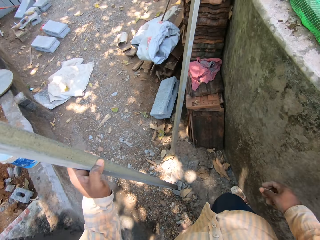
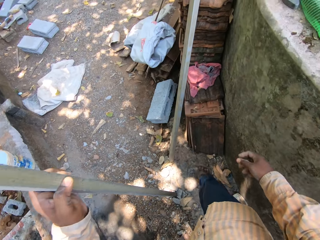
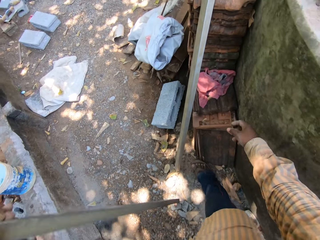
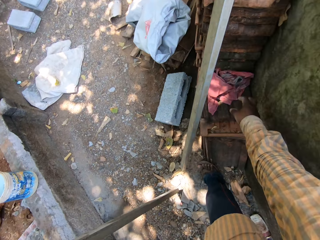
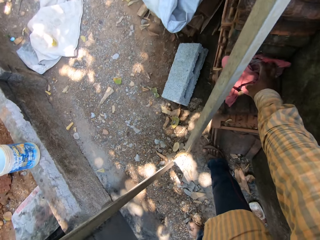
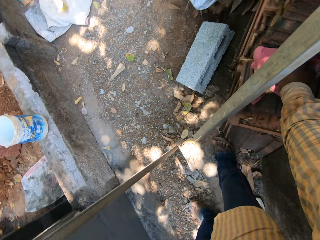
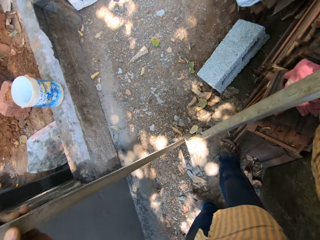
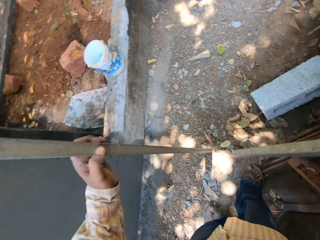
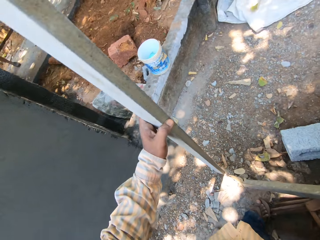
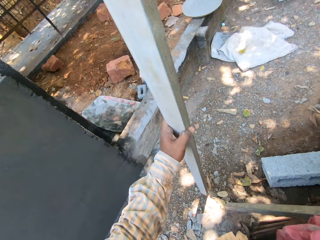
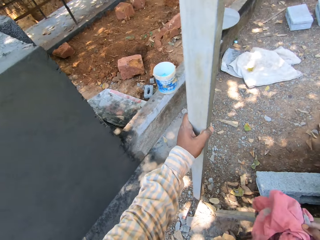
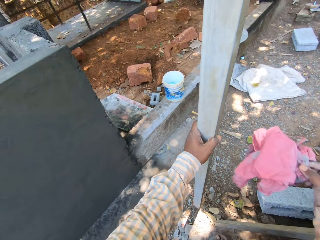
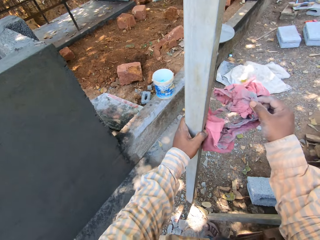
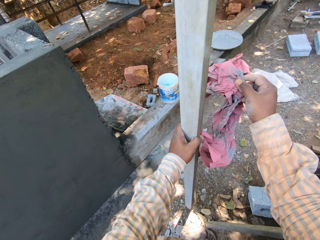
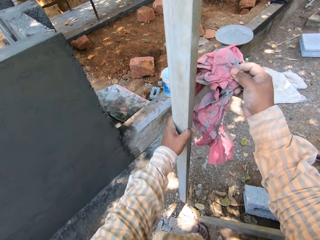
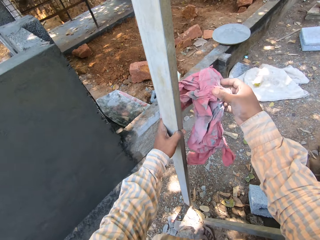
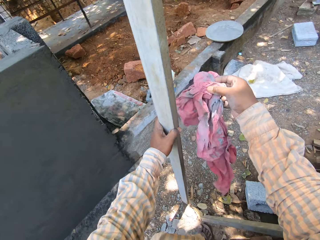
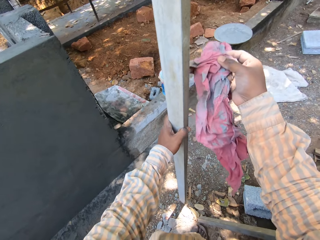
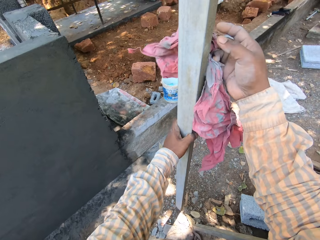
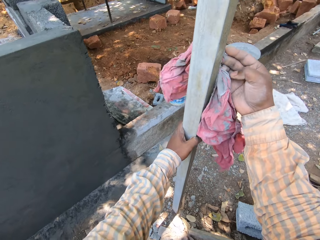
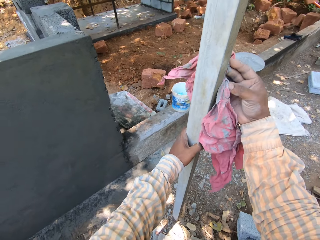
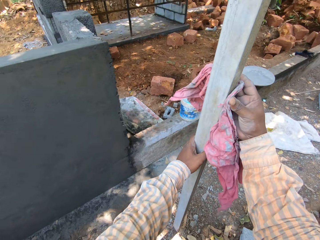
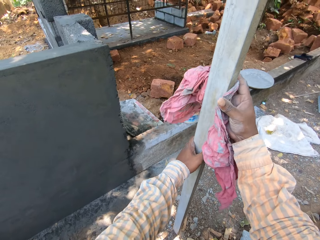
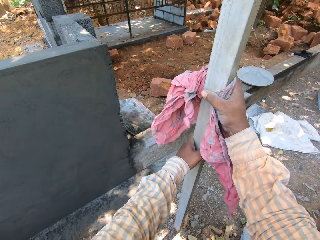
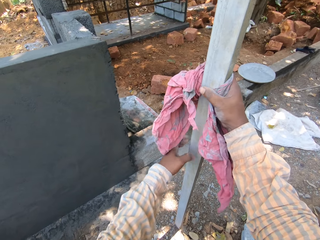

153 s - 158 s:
The camera wearer places the metal rod on the ground with his left hand. He places his right hand on a rag on an iron table. He picks up a cloth. He places the rag in his right hand on the metal rod in his left hand. He cleans the lining metal bar with the cloth.

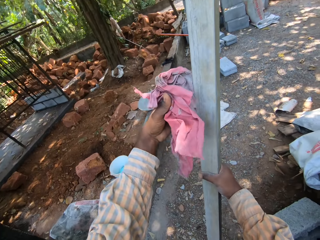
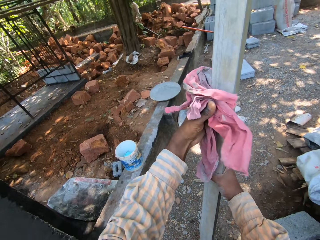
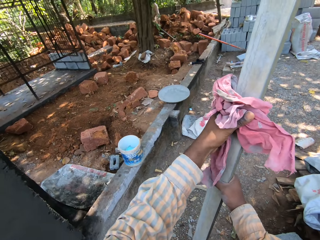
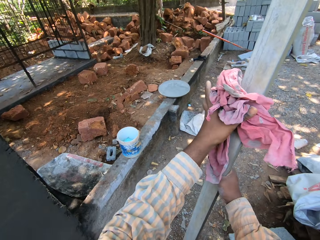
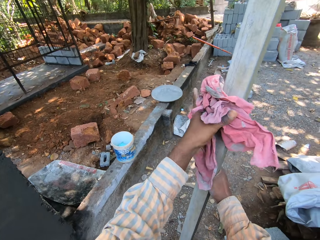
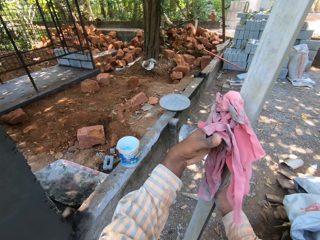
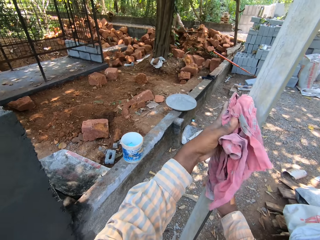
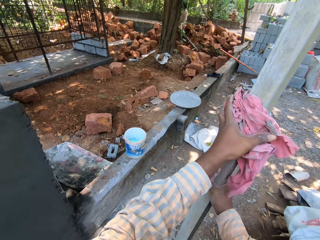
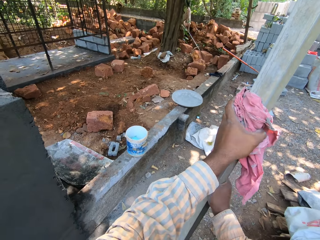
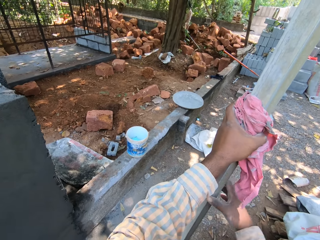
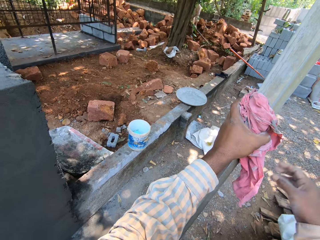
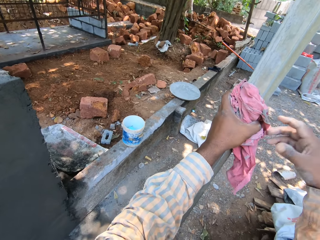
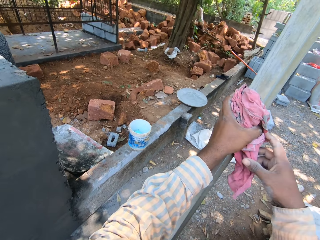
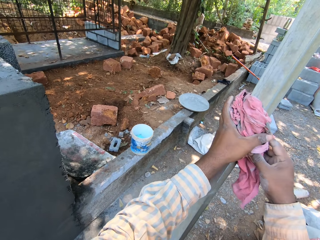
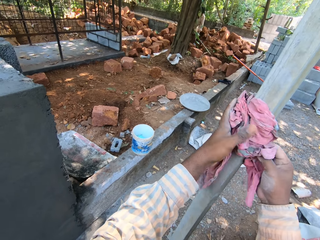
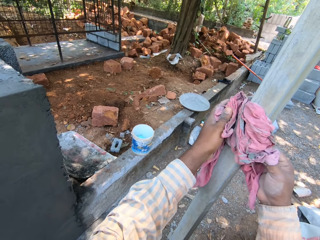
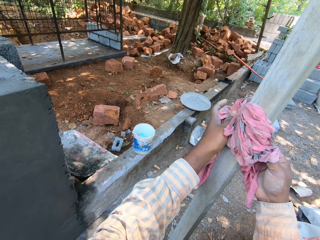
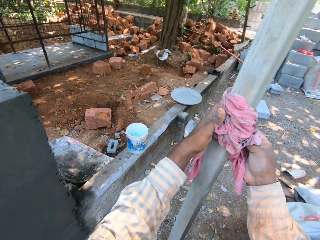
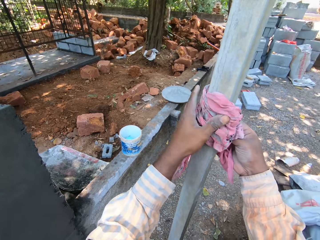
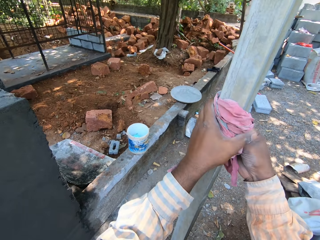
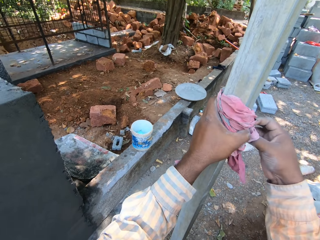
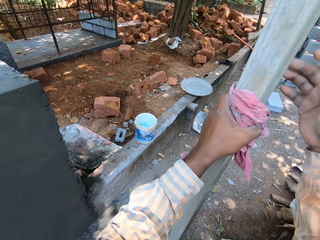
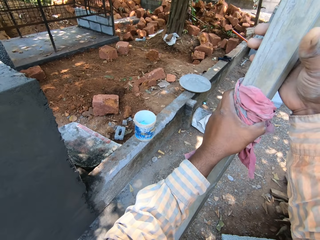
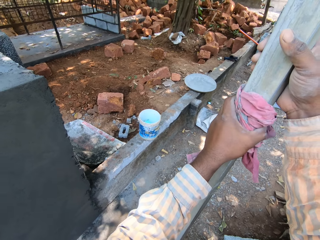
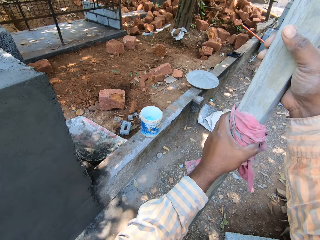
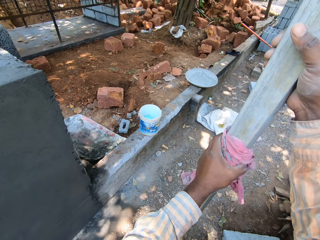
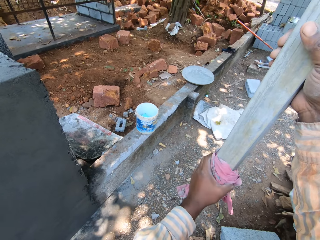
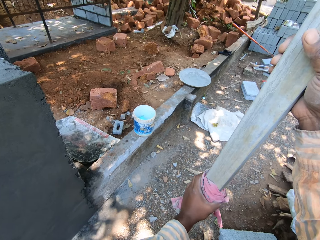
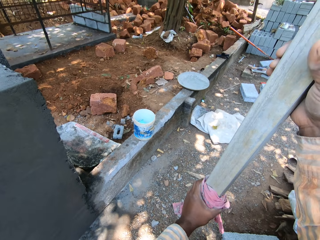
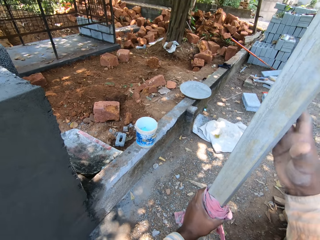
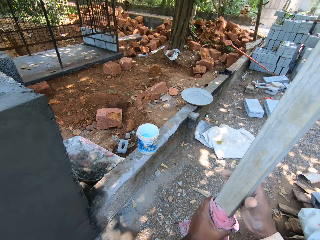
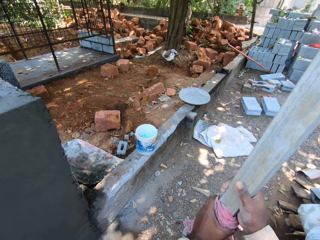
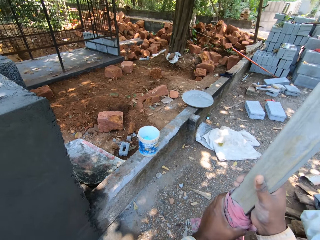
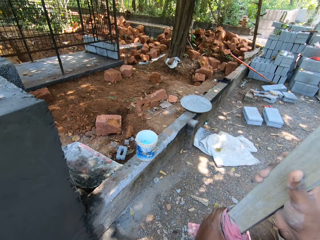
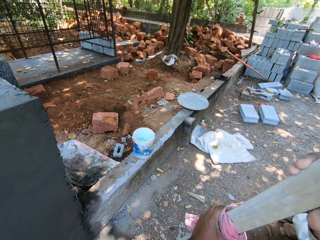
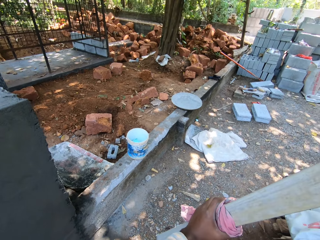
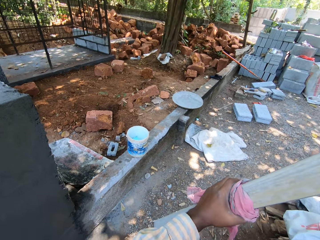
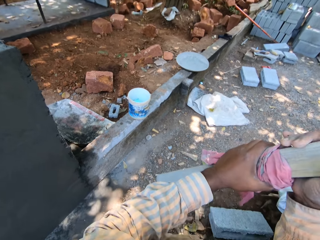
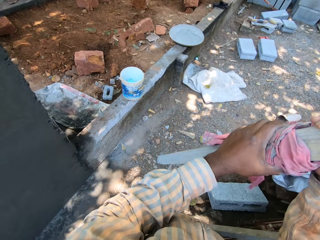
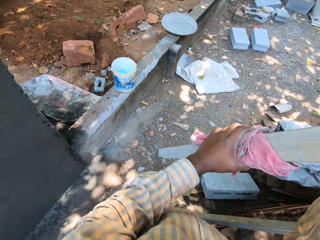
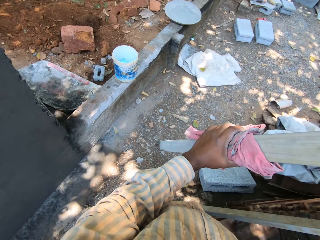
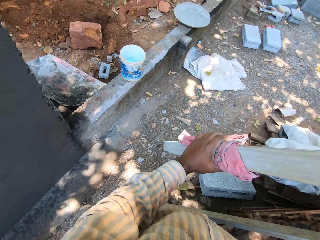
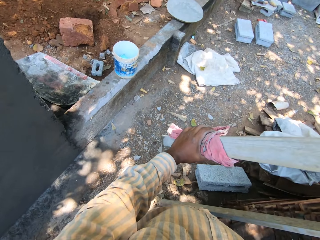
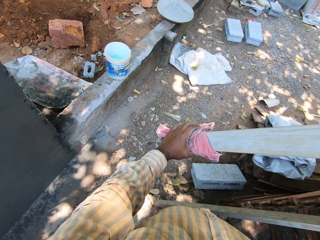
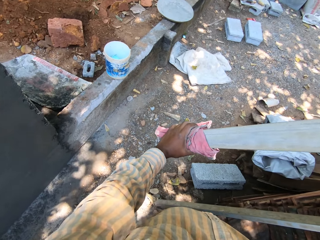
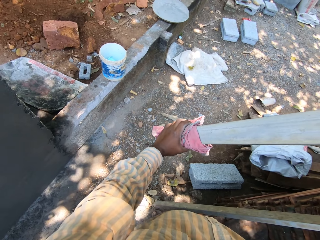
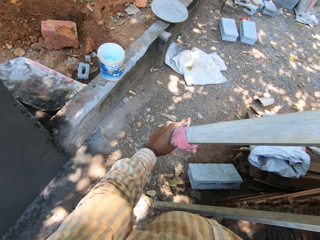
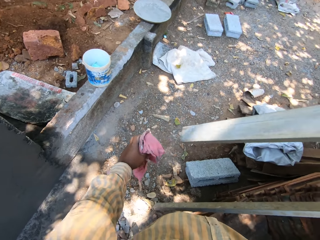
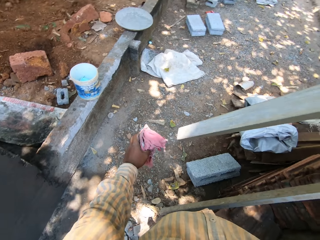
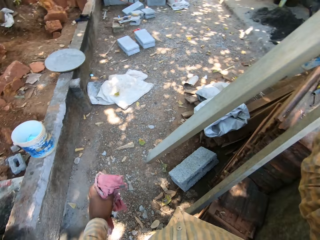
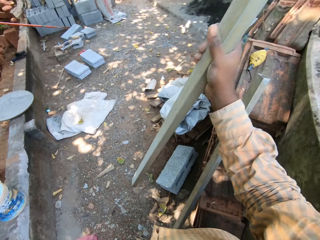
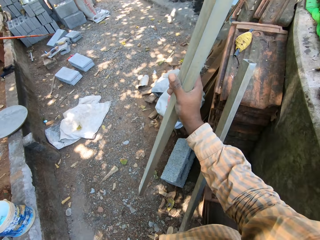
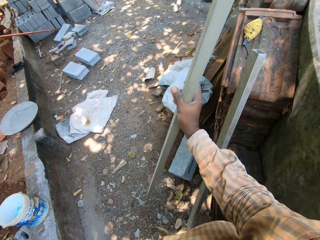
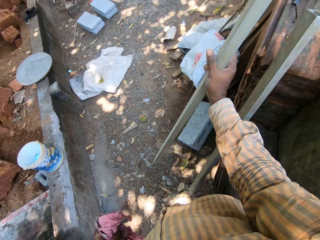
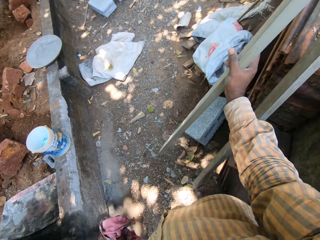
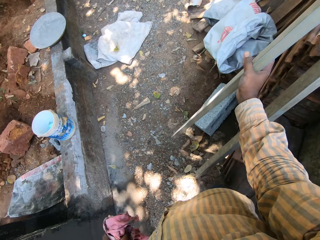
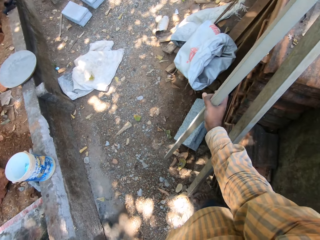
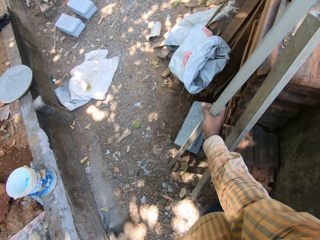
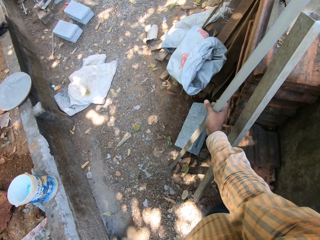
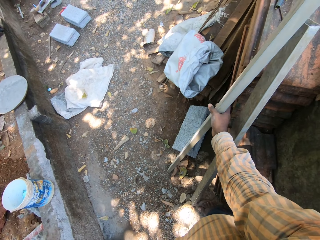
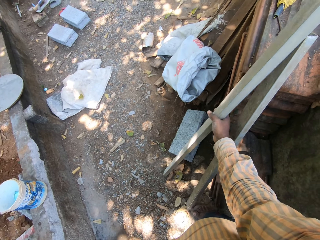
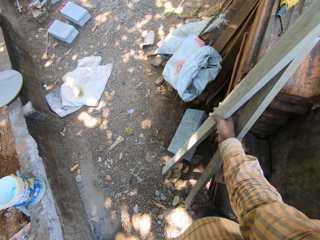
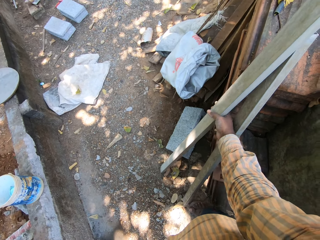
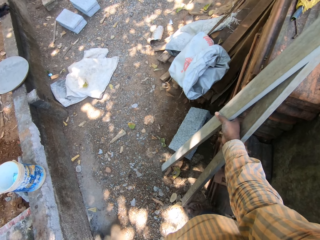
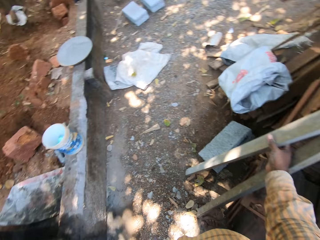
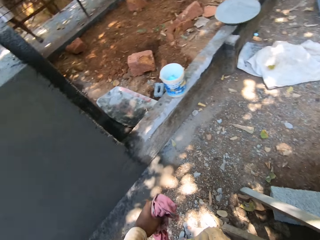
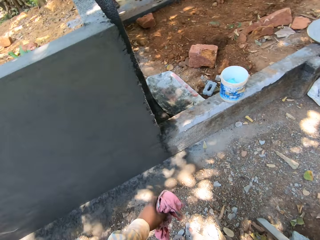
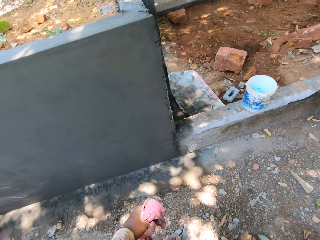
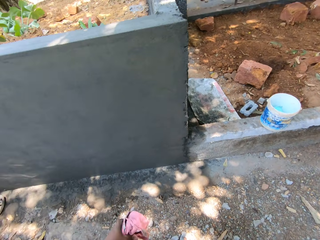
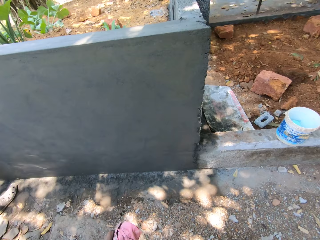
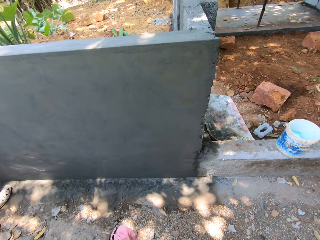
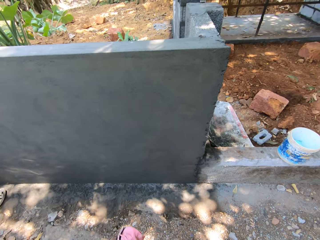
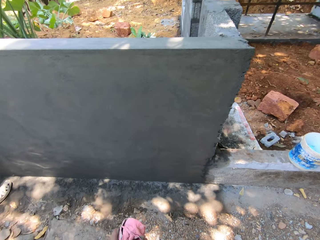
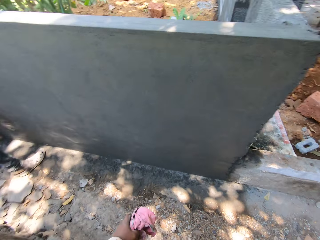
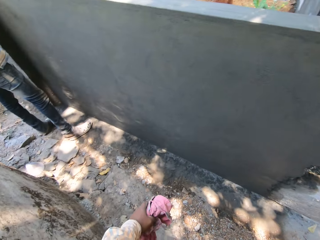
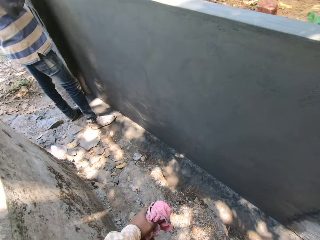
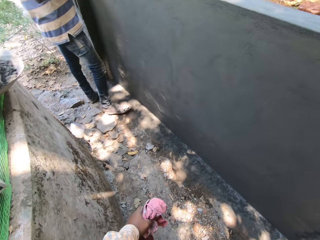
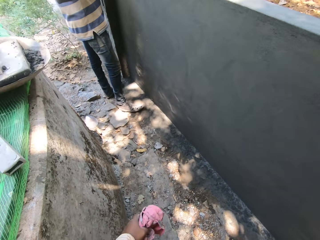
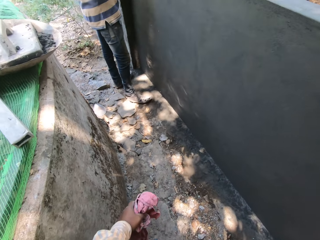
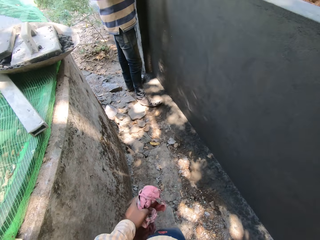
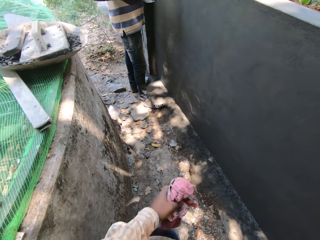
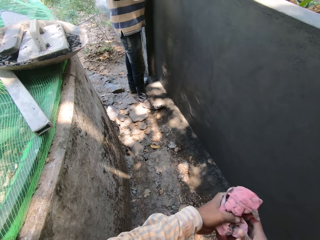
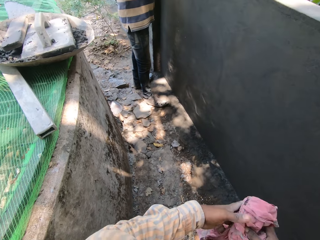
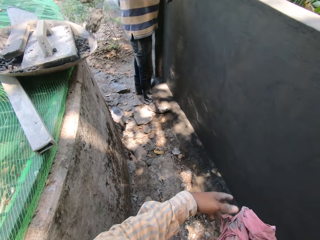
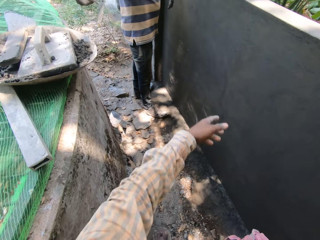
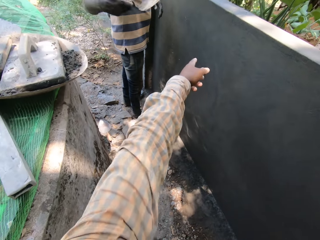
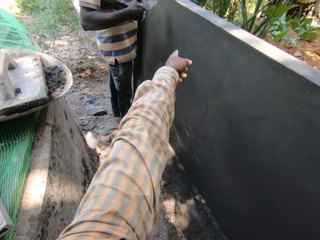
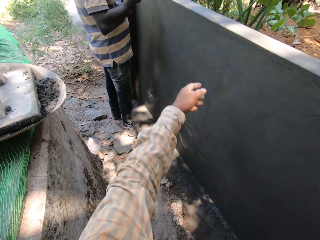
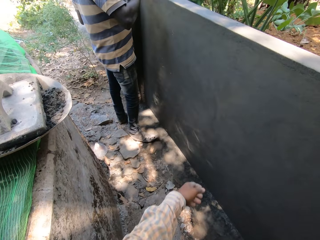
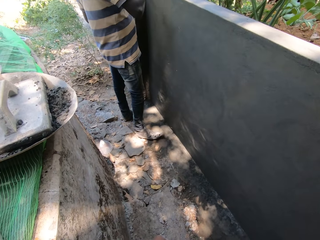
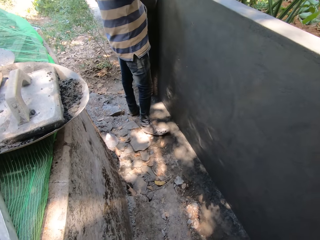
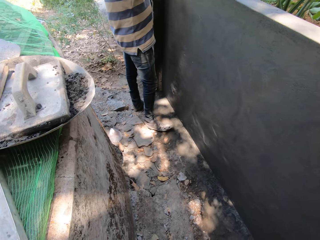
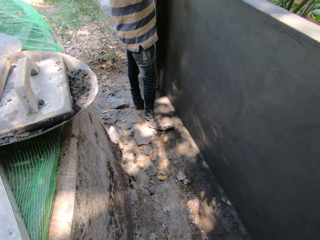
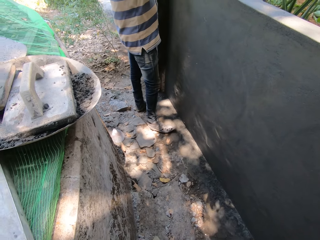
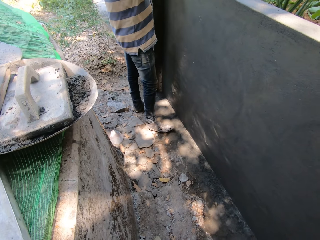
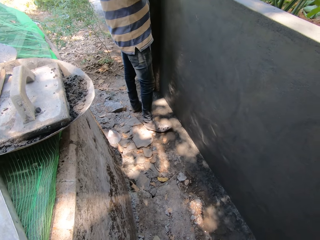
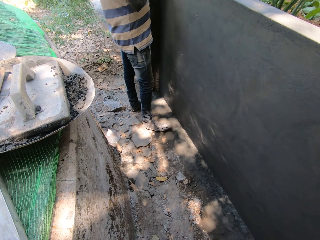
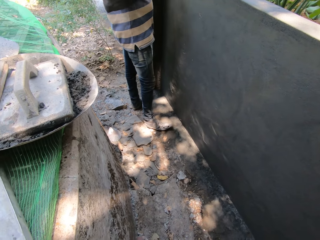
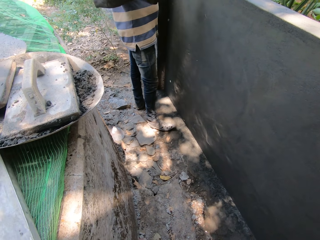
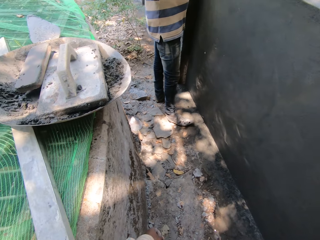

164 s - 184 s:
The camera wearer places the rag on the metal rod in his right hand. He places his right hand on the rag in his right hand. He places his right hand on the metal rod in his left hand. He cleans the metal rod in his right hand with the rag in his left hand. He places his right hand on the metal rod in his left hand. He cleans the metal rod in his right hand with the rag in his left hand. He places his right hand on the metal rod in his left hand. He cleans the metal rod in his right hand with the rag in his left hand. He places the metal rod on the ground with his right hand. He places the metal rod on the iron table with his right hand. He looks at a man. He passes the rag from his left hand to his right hand. The man pours cement into the cement bowl from the hand trowel in his right hand. The camera wearer interacts with the man.
